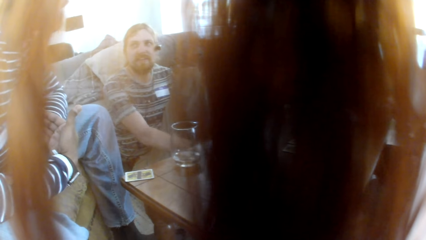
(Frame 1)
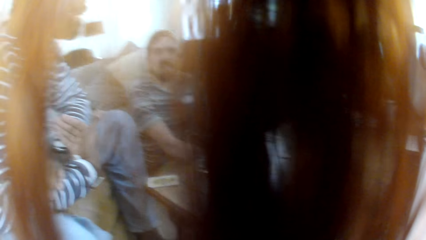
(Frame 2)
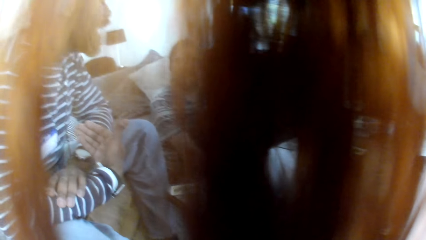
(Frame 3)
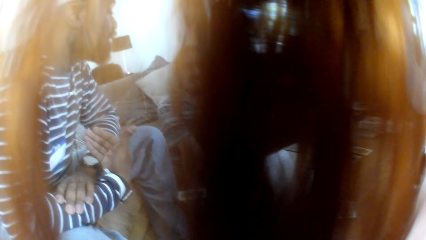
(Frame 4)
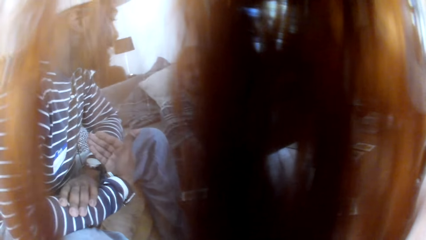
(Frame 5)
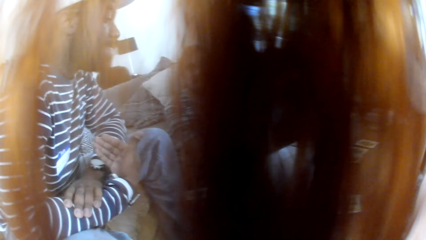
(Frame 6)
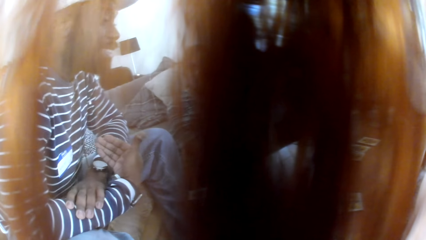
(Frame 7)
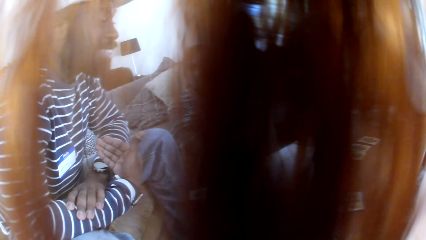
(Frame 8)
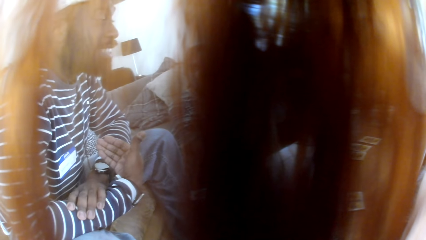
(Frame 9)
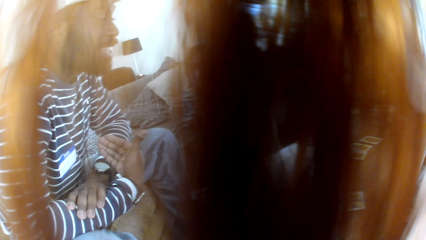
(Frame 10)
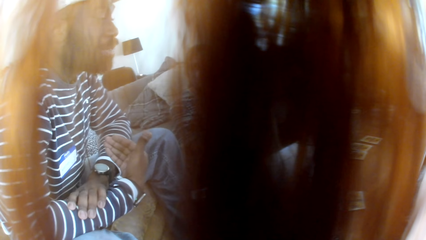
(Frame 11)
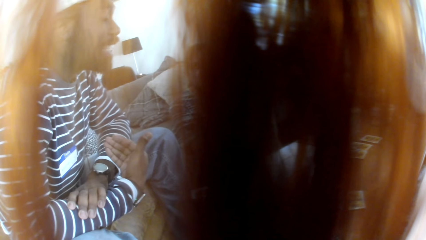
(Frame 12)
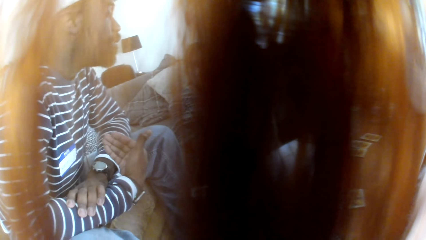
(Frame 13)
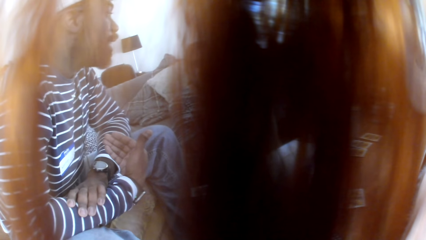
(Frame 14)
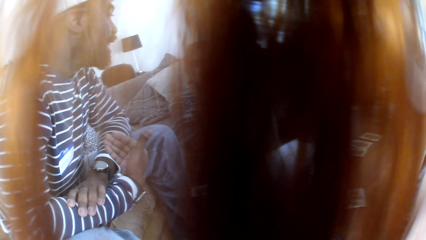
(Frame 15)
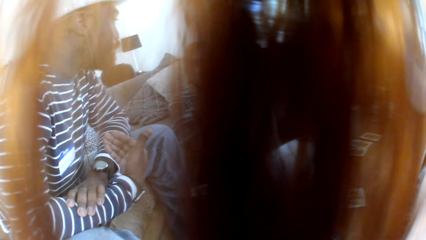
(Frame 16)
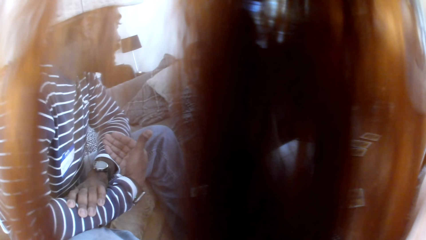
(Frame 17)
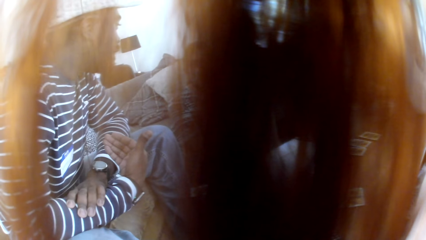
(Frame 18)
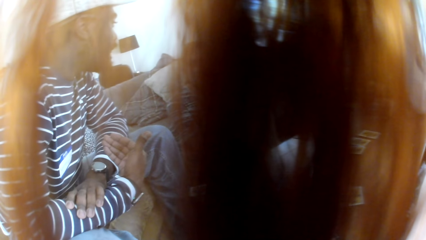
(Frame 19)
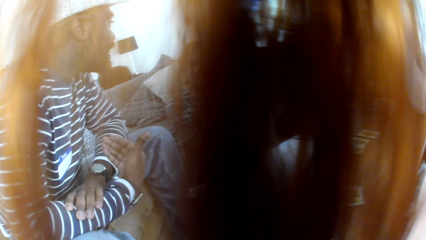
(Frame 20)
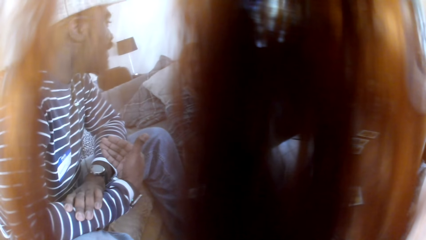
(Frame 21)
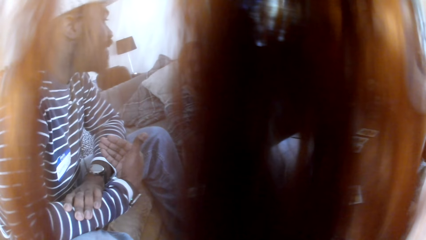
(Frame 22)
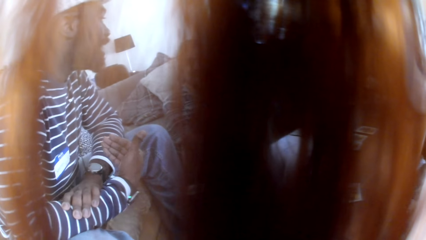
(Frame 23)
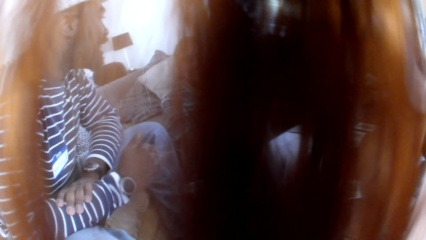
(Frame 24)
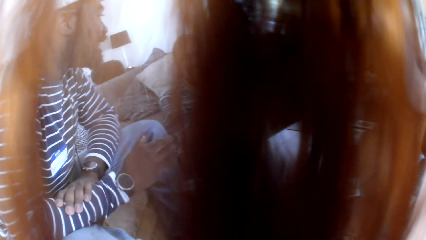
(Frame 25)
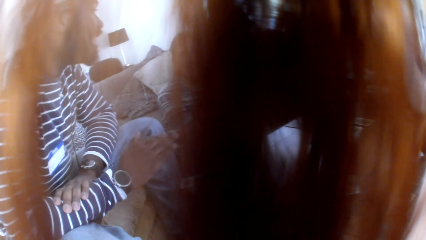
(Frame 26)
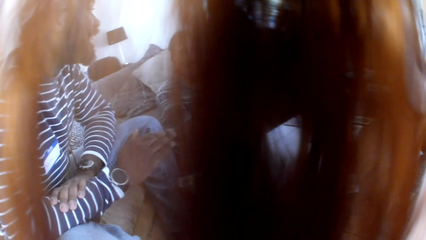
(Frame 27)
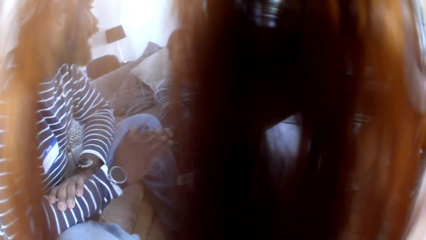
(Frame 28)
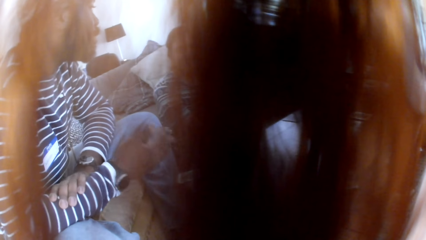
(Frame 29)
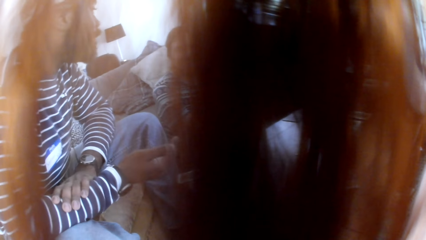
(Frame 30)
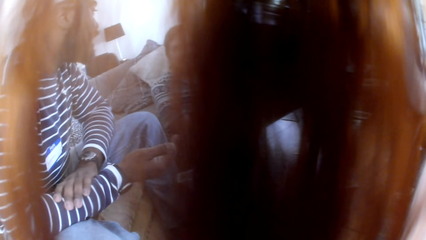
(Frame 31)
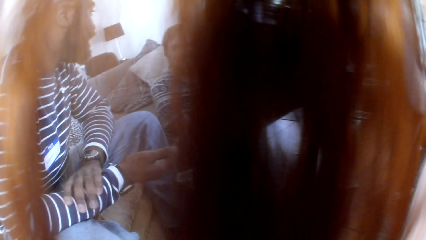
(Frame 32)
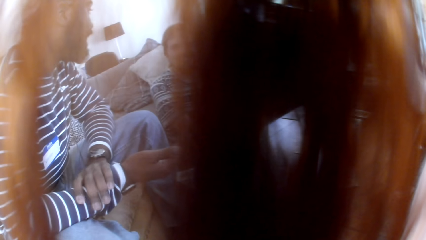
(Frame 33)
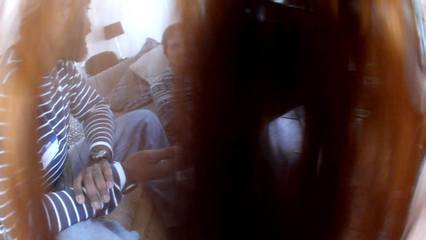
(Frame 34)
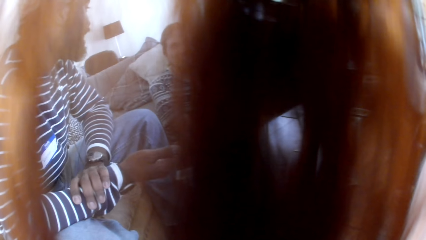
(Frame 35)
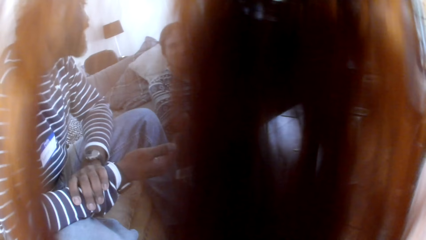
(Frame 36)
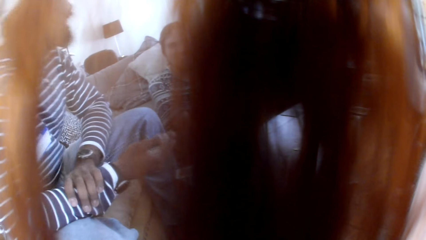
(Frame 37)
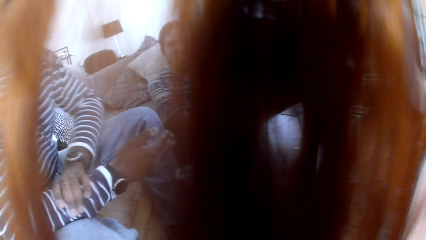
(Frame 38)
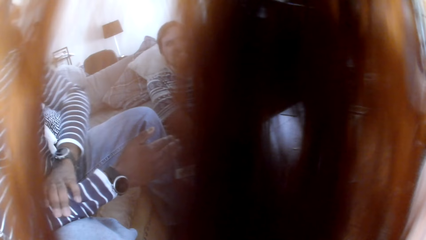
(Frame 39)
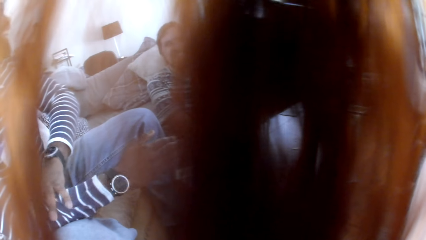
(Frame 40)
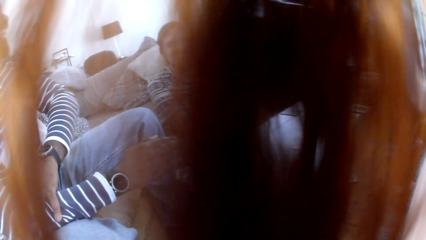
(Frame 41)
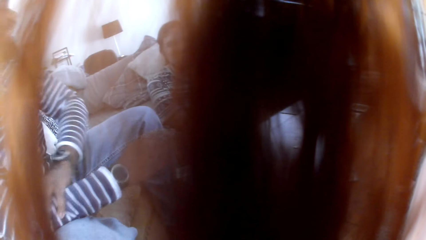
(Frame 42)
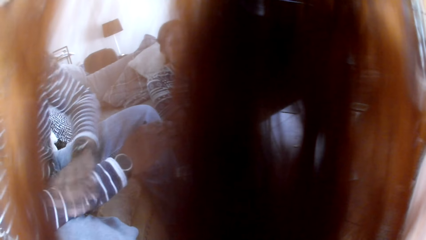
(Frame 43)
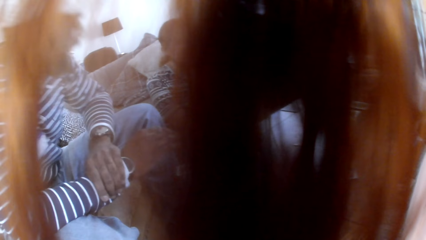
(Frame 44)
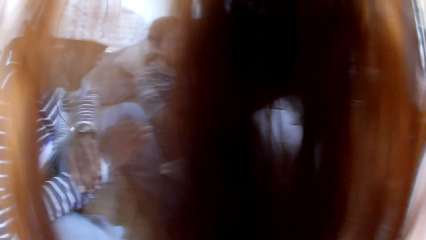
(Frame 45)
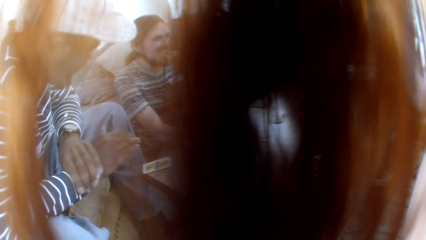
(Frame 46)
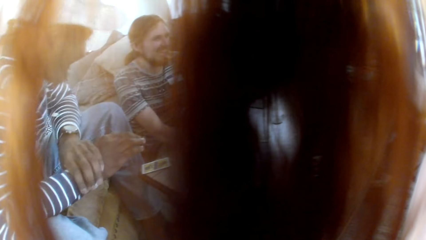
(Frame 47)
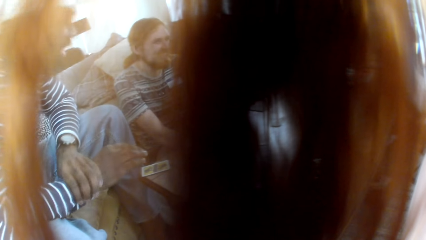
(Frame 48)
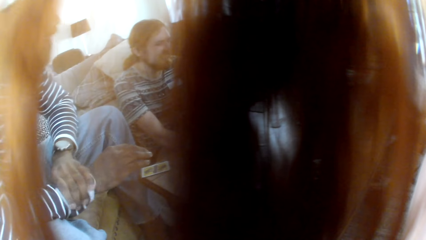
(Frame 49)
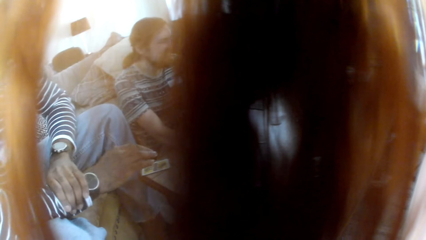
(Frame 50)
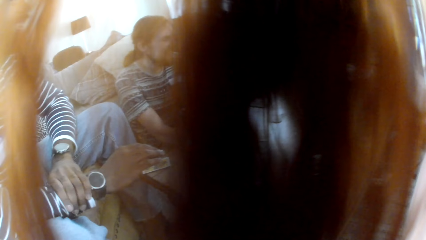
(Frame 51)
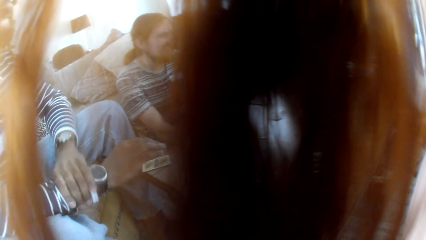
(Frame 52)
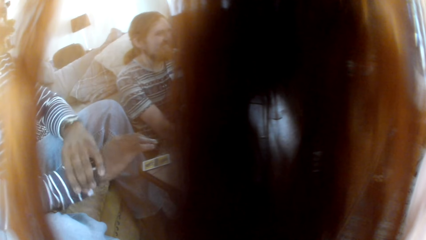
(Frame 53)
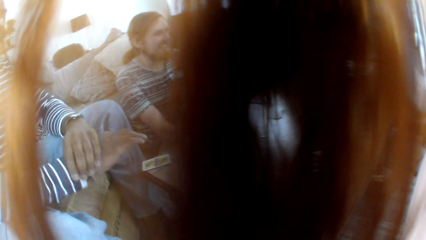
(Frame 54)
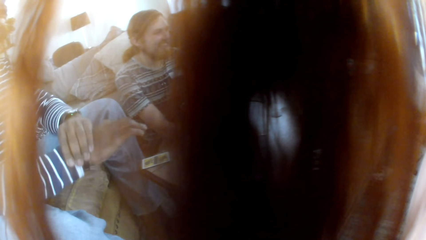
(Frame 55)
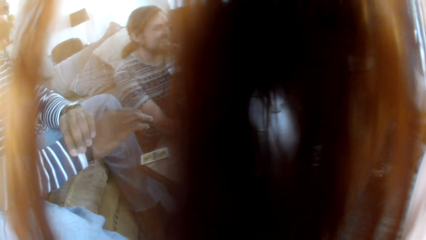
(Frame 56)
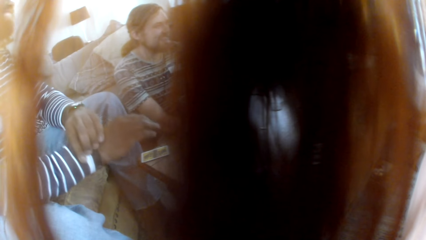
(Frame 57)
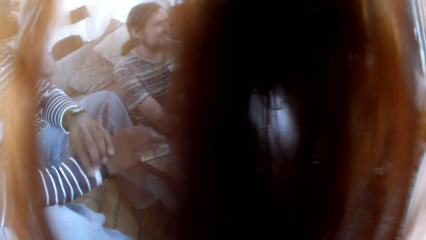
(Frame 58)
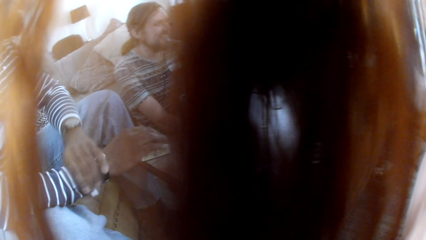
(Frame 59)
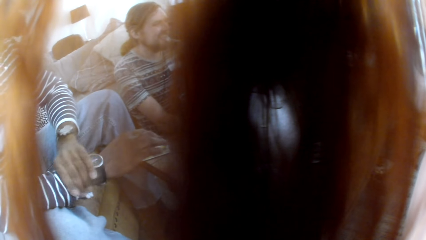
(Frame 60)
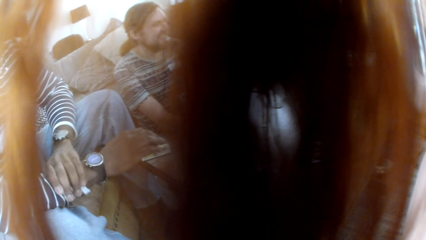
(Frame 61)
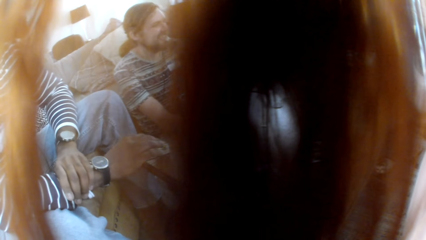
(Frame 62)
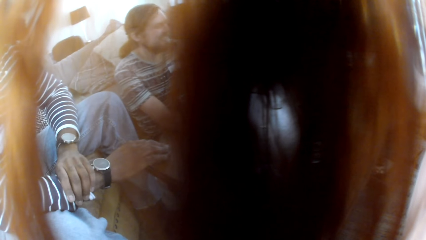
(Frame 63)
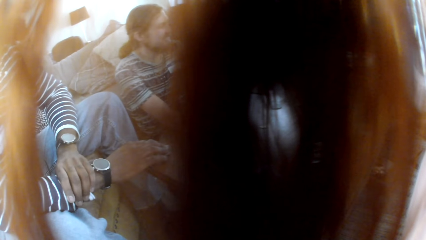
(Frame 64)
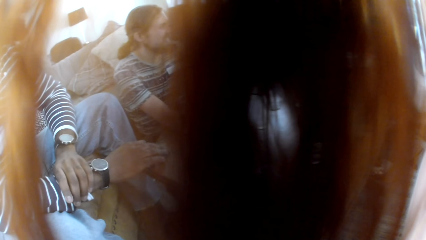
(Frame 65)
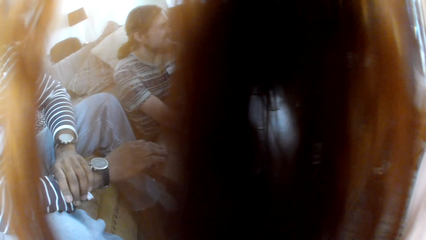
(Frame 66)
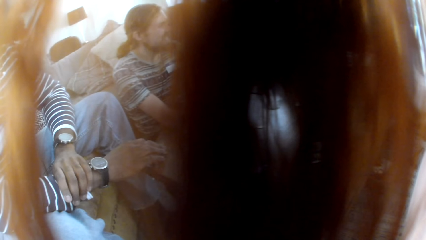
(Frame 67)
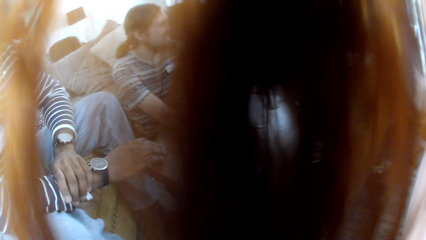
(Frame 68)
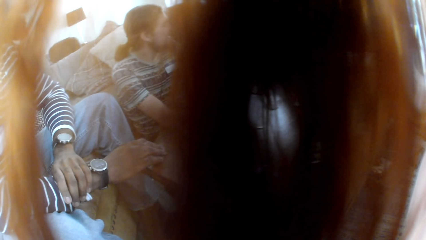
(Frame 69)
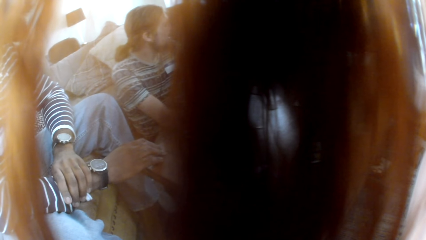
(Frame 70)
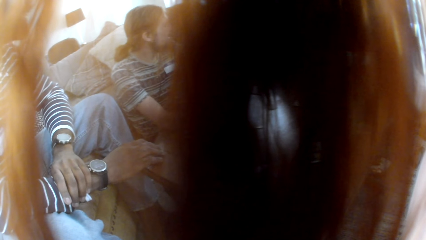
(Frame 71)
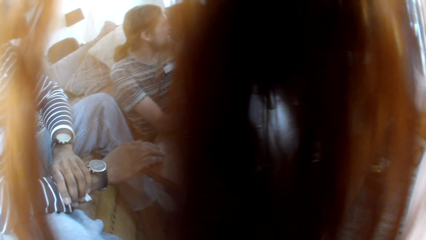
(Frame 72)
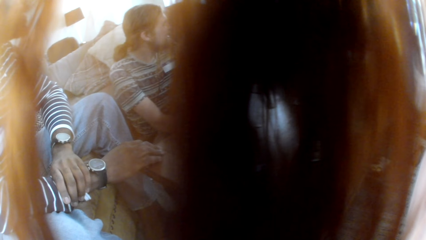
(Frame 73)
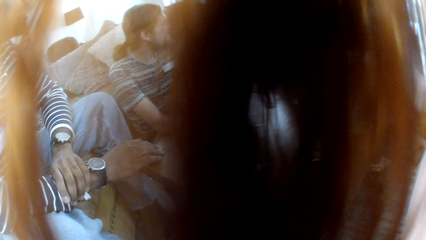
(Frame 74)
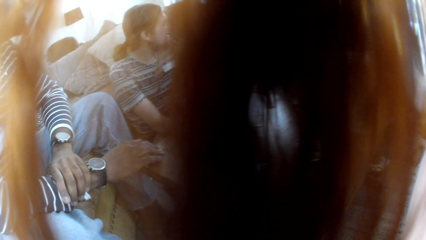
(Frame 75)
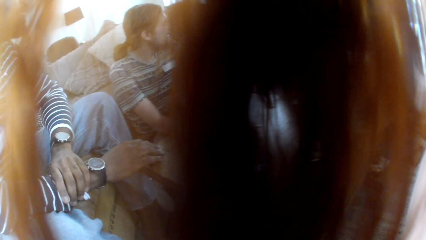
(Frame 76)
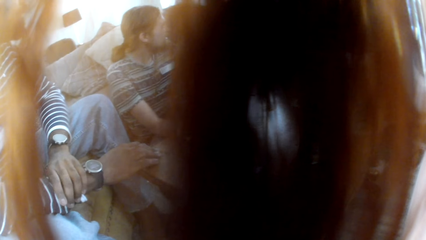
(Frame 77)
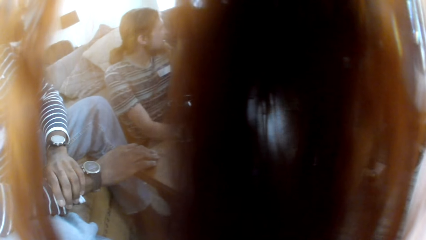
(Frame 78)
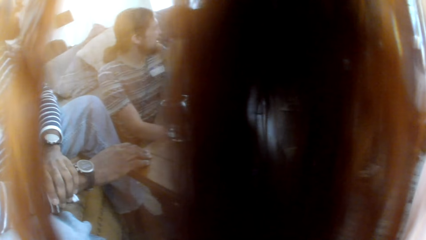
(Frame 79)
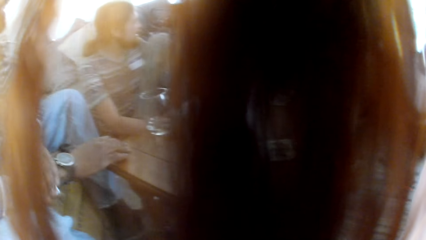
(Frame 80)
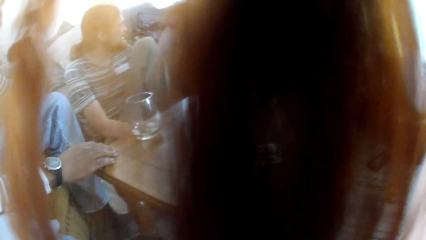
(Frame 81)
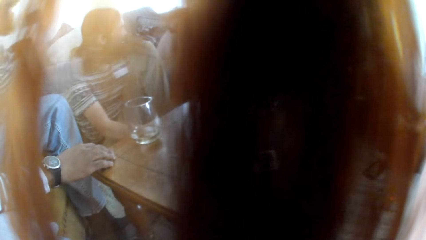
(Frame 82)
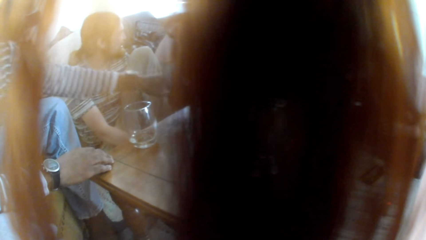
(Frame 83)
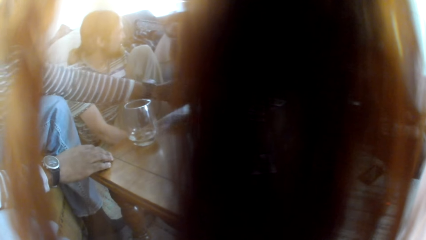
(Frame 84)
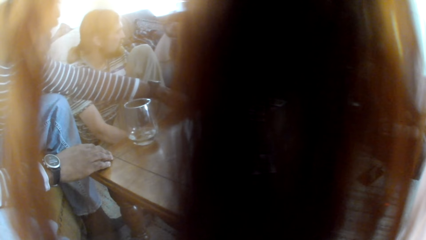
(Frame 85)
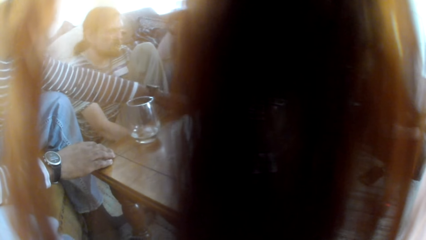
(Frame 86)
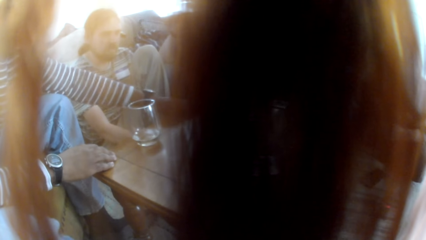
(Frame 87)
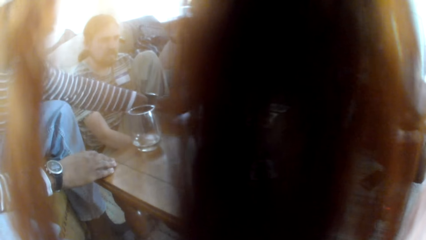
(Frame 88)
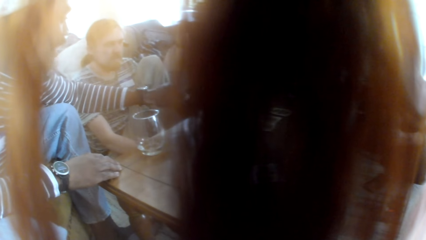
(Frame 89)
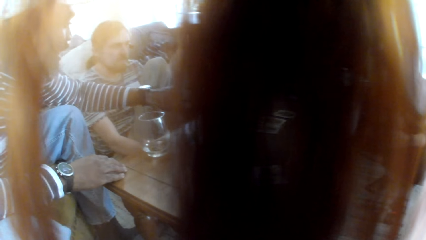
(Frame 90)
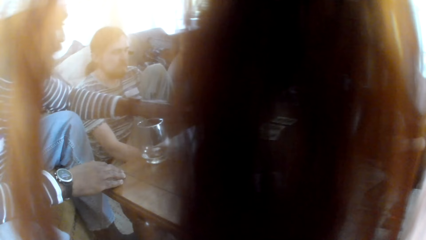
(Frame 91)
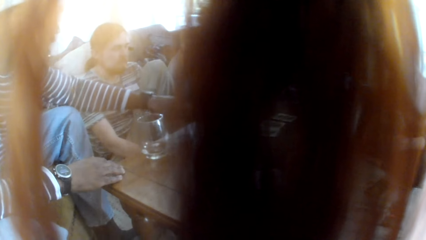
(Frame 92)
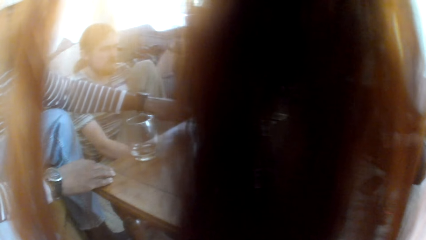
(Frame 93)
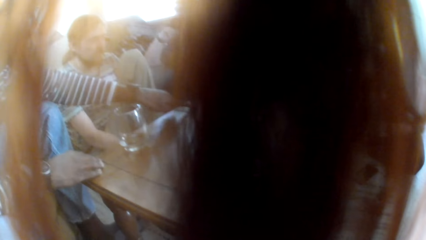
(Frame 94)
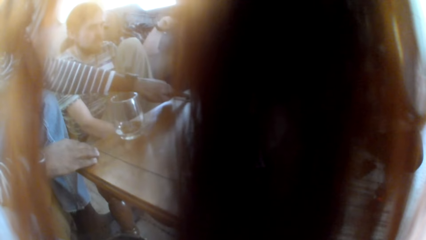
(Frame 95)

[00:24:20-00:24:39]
A man talks to the colleagues. Another man talks to the colleagues. A third man talks to the colleagues. The third man touches a card on the table.
